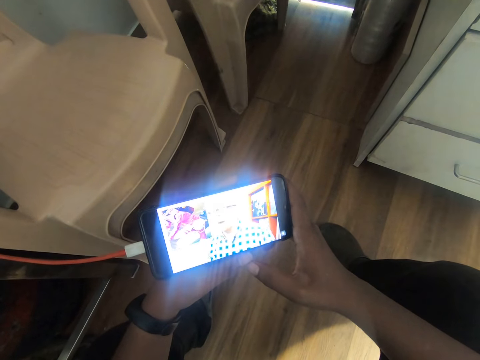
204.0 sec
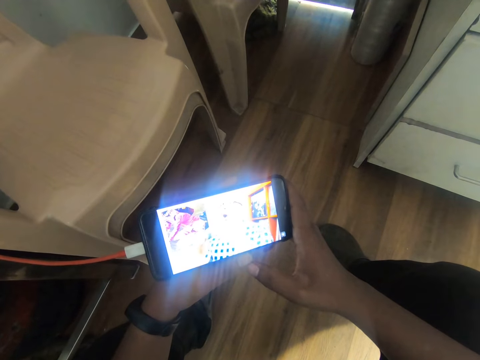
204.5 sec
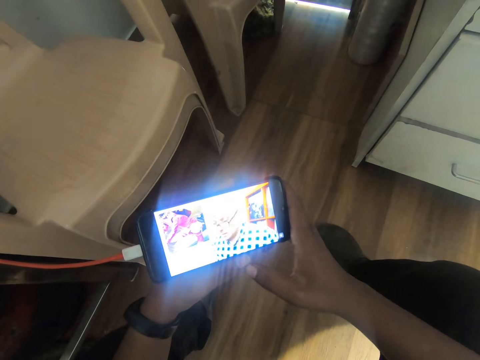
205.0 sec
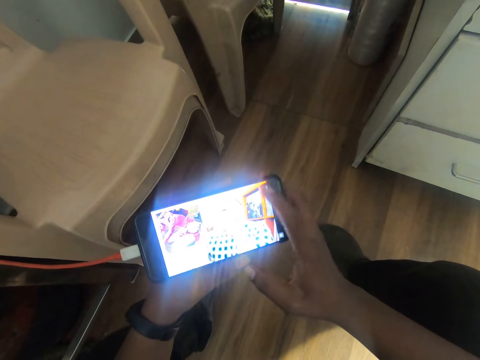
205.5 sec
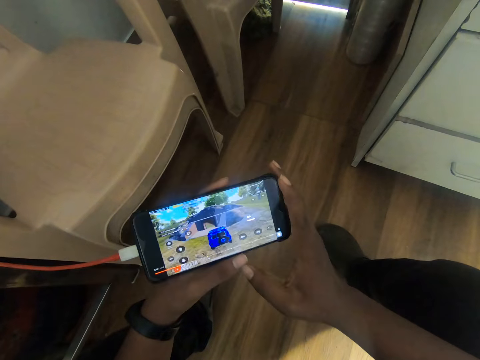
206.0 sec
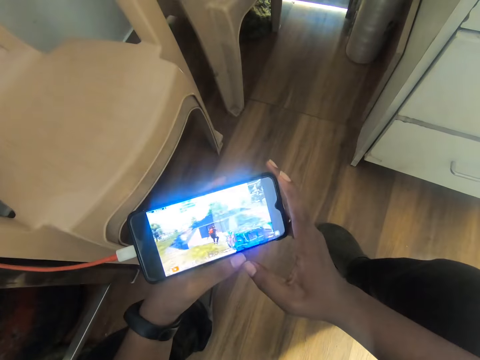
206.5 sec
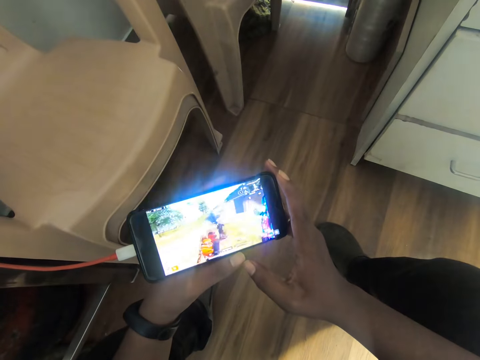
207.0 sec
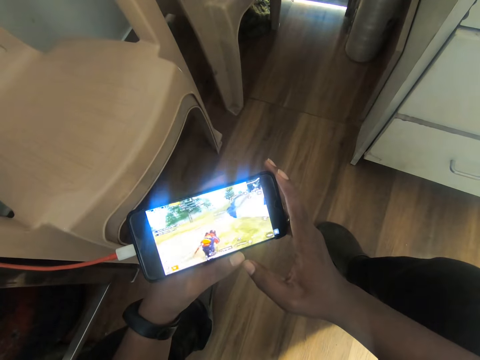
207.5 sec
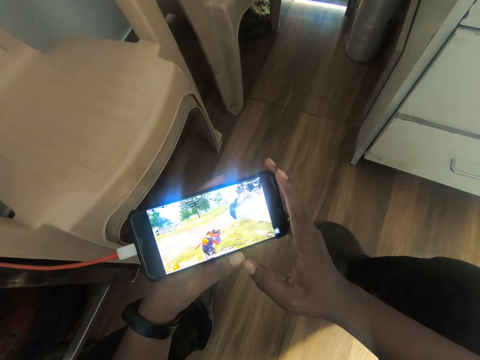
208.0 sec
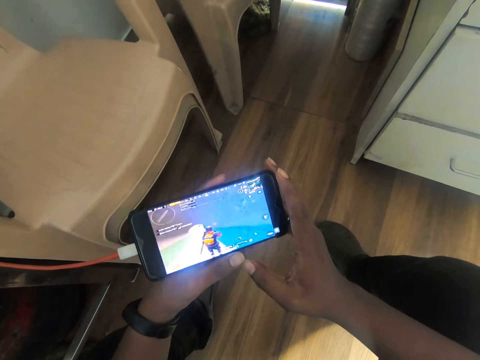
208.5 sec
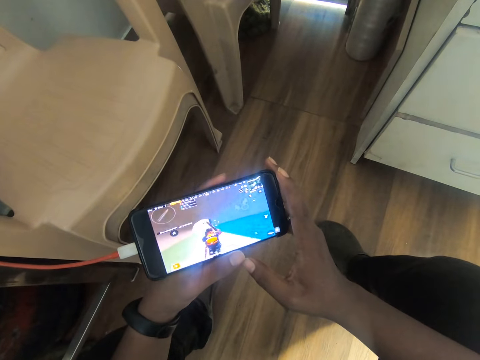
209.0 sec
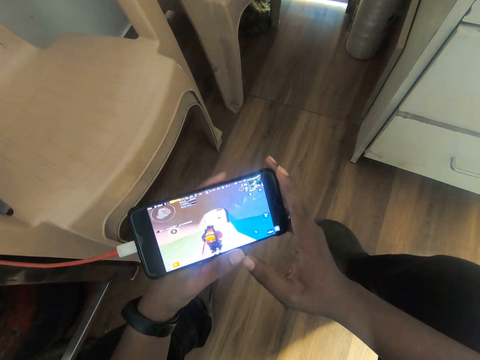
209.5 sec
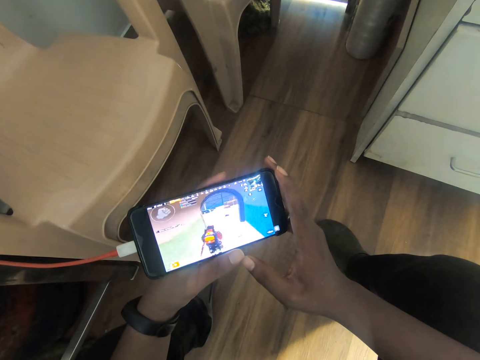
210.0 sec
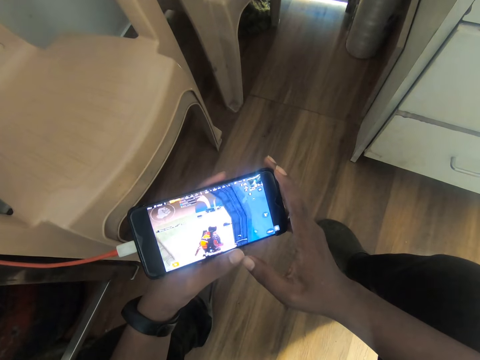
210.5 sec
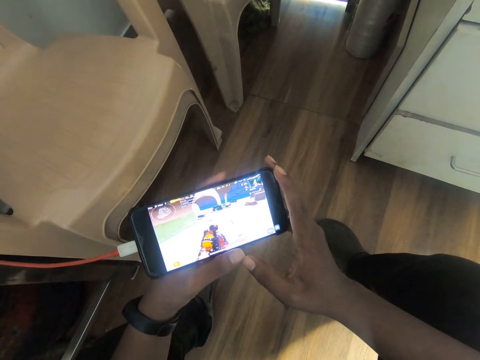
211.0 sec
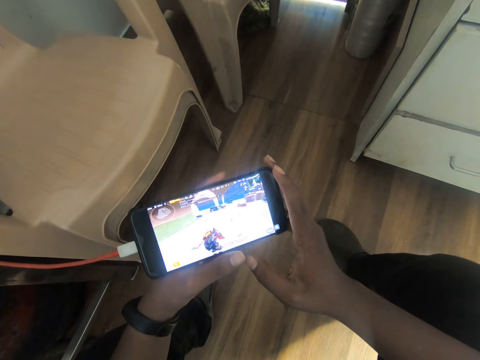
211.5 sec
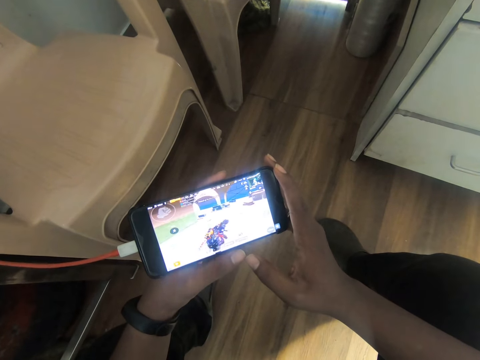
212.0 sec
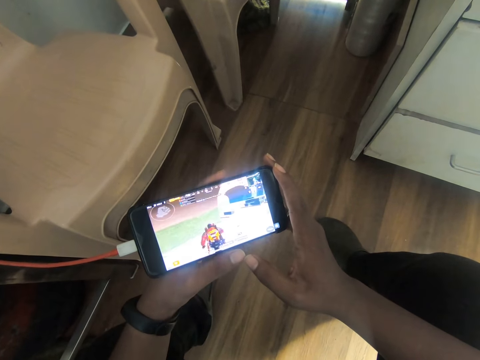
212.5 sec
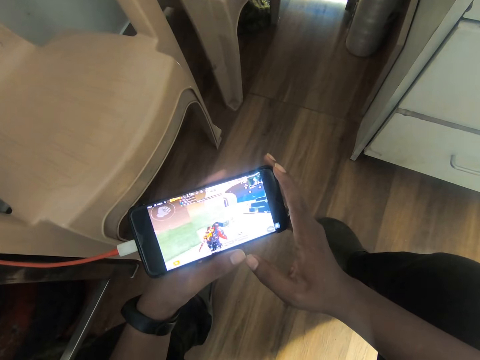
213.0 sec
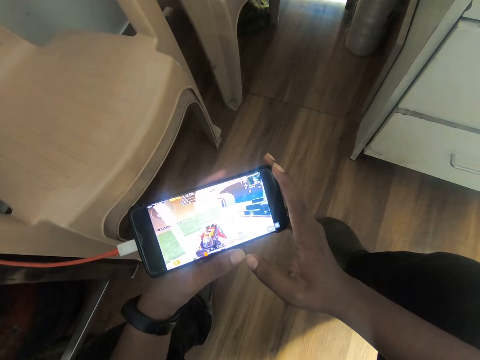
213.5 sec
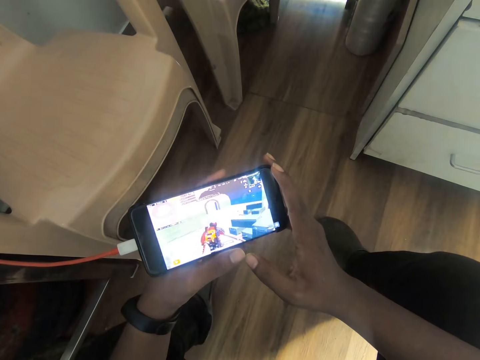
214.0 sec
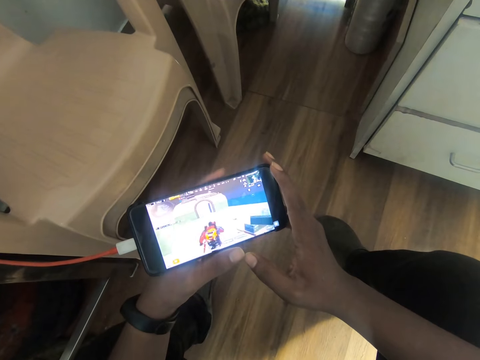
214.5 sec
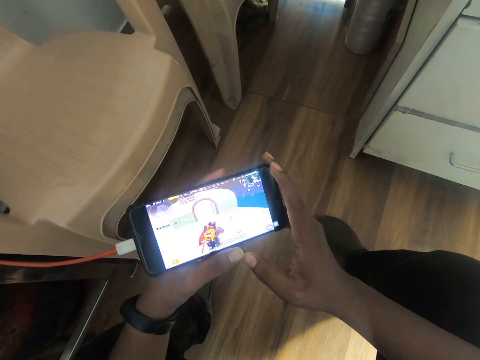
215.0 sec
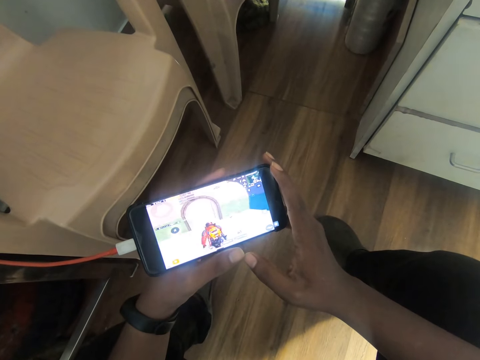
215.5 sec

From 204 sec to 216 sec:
The camera wearer operates the phone in his hands with his right index finger. He taps on the top right of his phone's screen. He watches a video game on his phone.

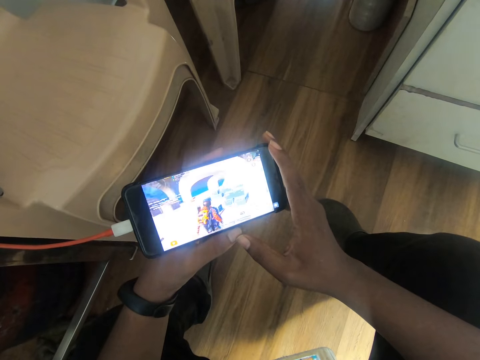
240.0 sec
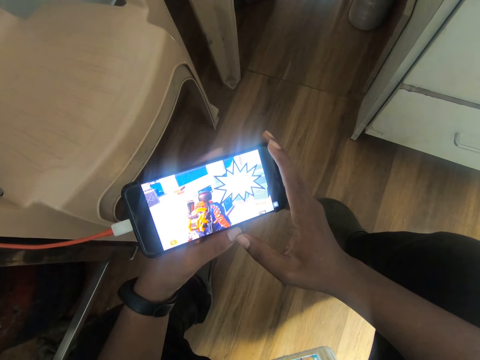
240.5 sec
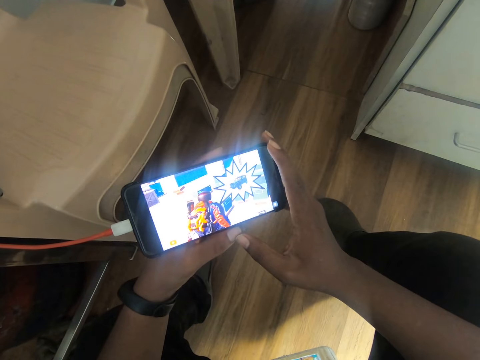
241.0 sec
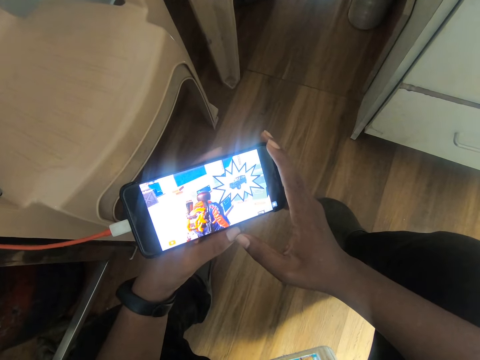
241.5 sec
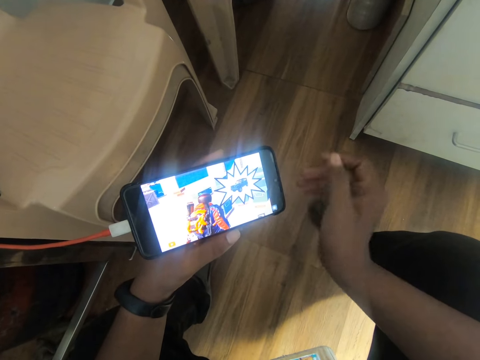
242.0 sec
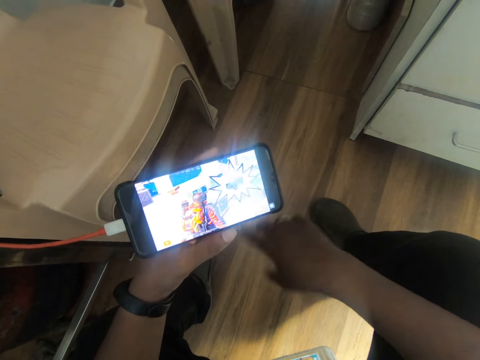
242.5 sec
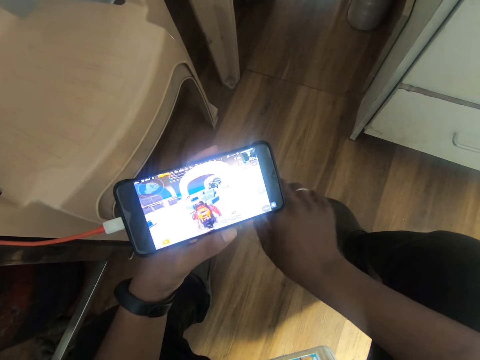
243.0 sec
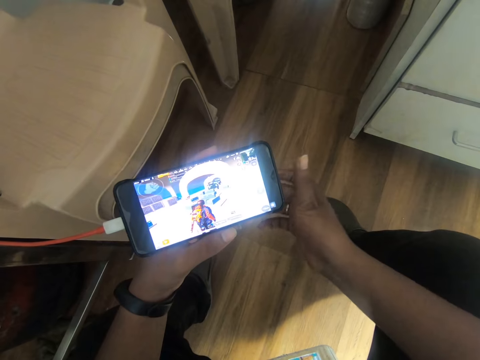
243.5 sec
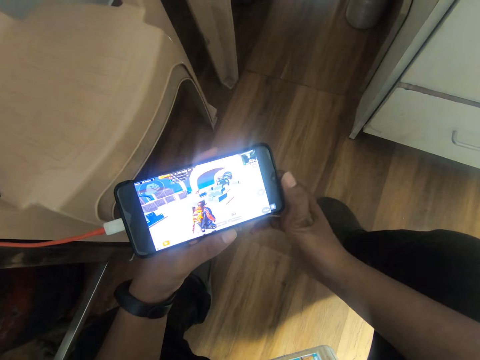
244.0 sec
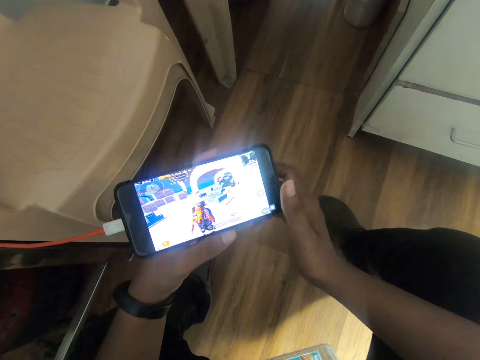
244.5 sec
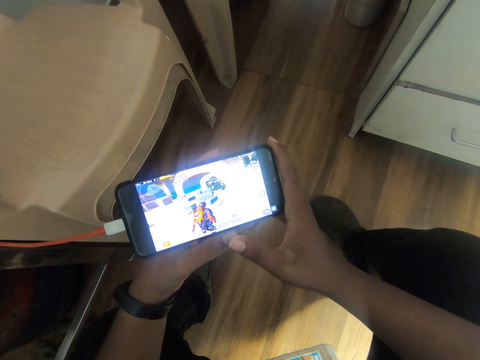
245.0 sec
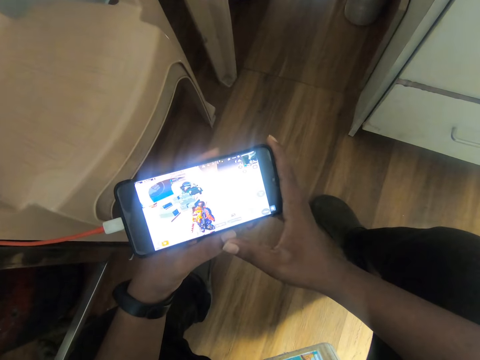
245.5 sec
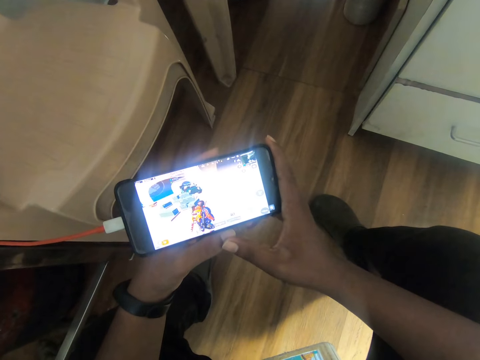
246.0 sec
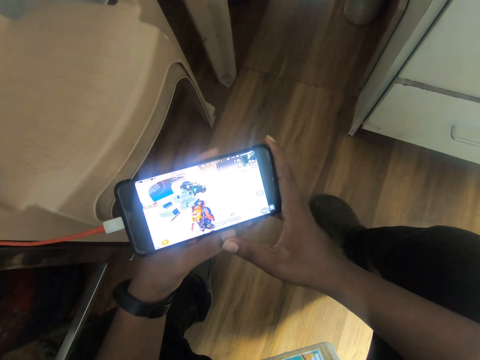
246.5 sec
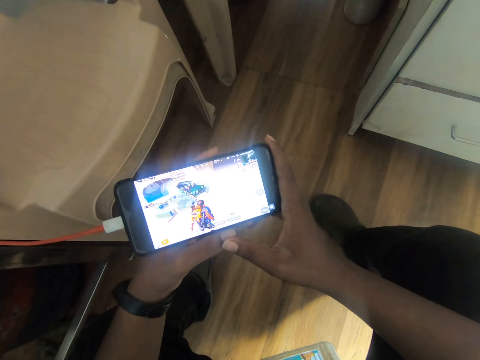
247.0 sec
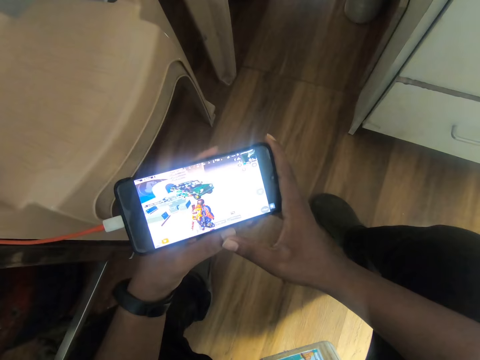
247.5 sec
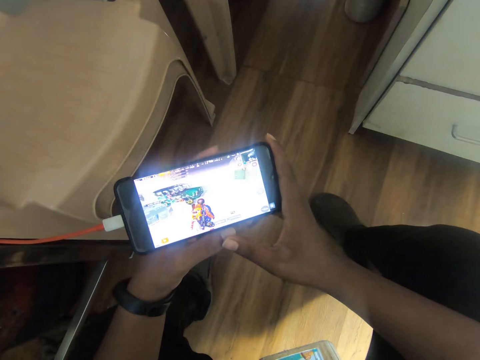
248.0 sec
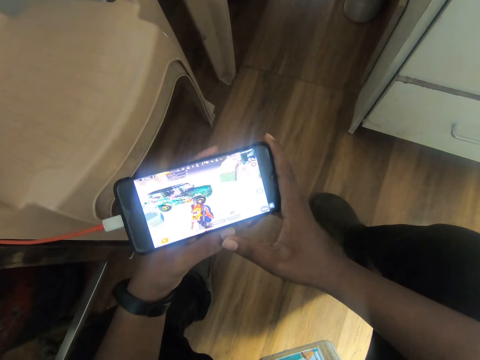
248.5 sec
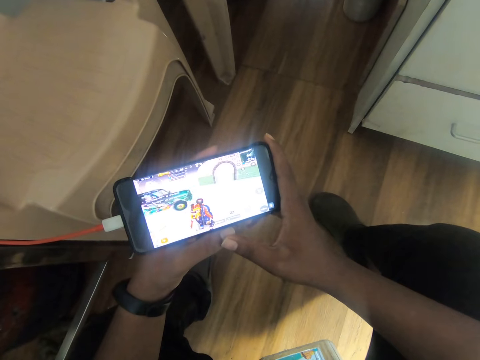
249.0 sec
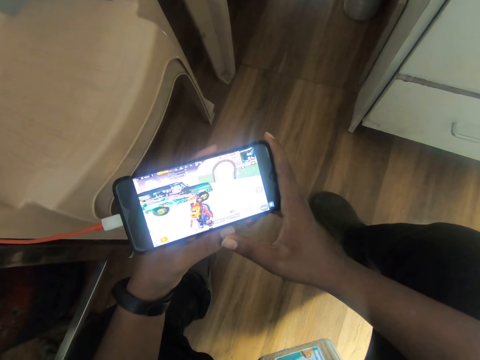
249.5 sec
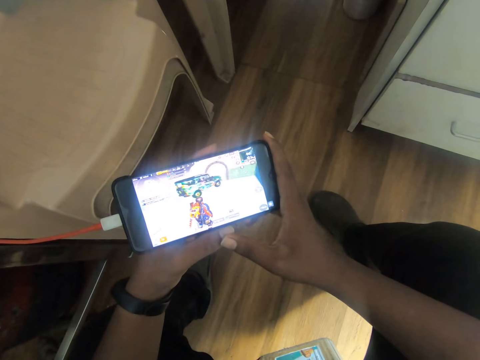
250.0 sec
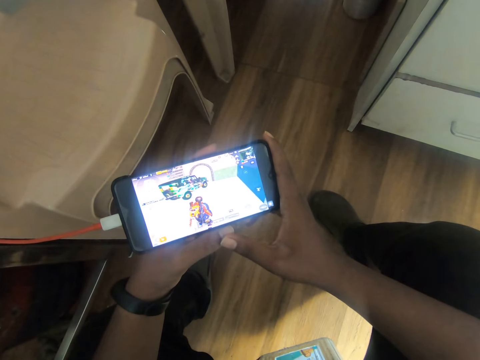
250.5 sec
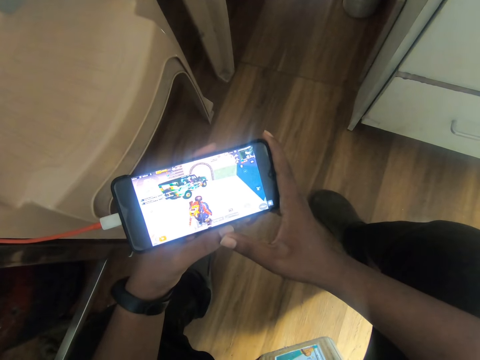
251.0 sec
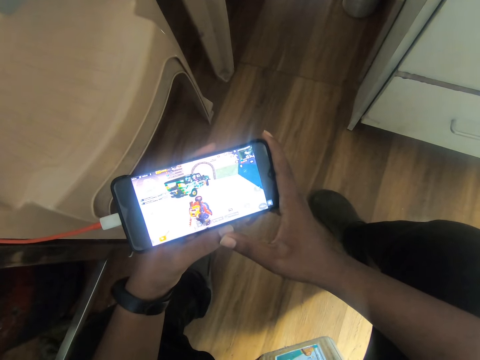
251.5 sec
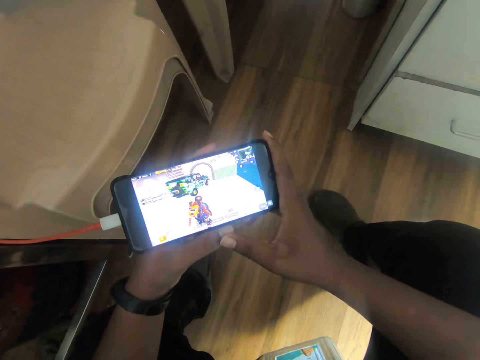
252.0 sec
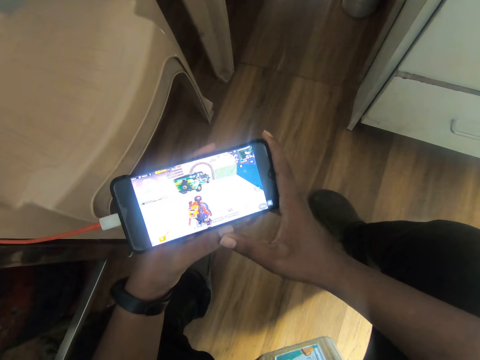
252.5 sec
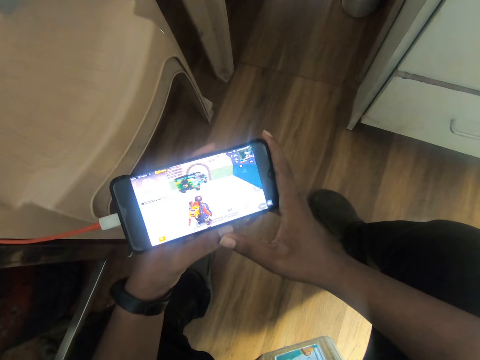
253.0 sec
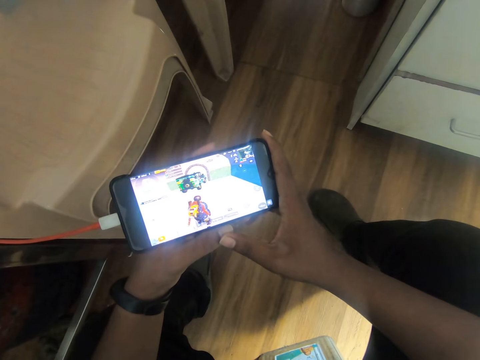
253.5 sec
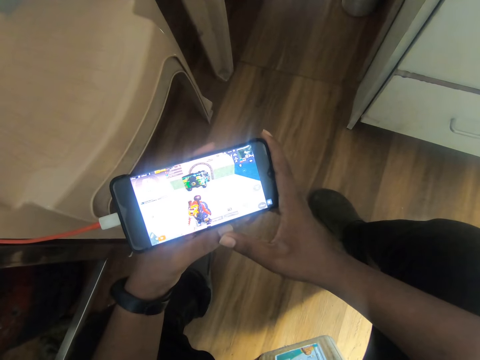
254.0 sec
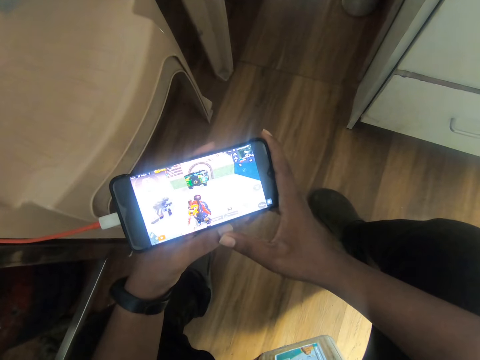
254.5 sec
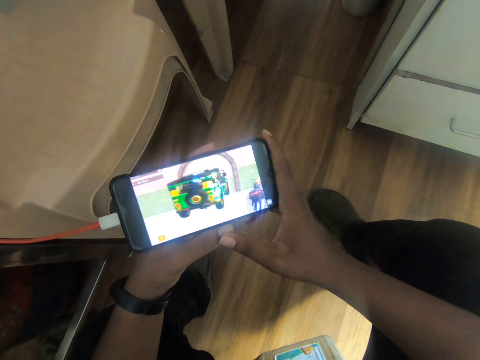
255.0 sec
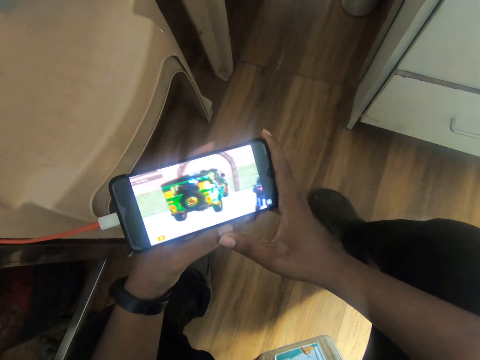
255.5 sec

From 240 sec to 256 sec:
The camera wearer holds the phone in his hands with his left hand. He removes one hand from the phone. He holds the phone in his left hand with both hands. He watches a video game on the phone.
